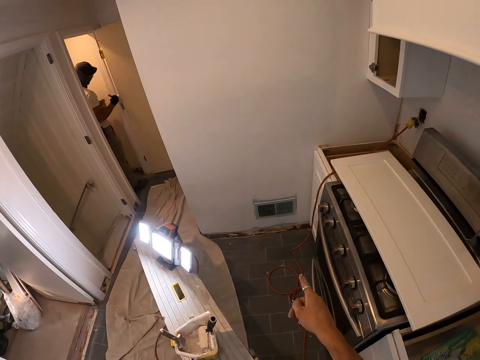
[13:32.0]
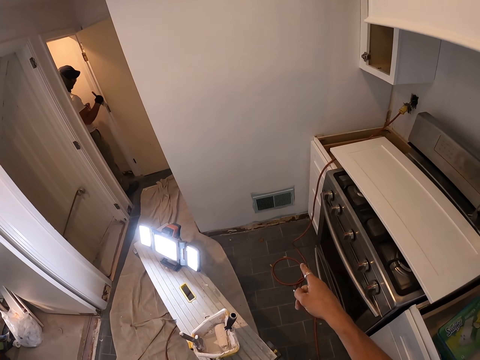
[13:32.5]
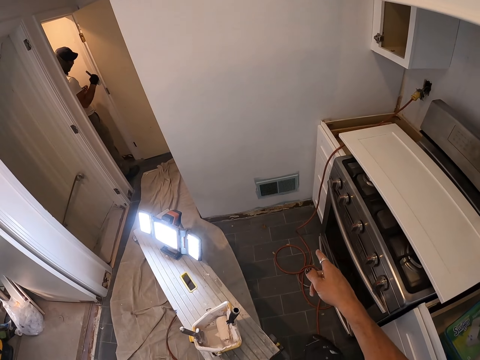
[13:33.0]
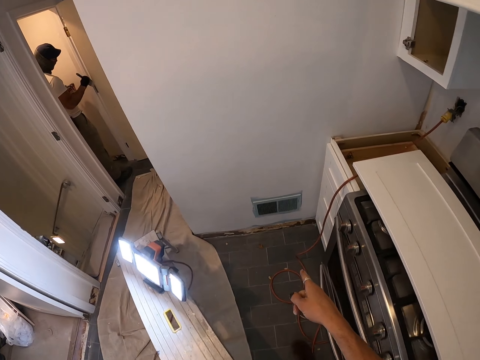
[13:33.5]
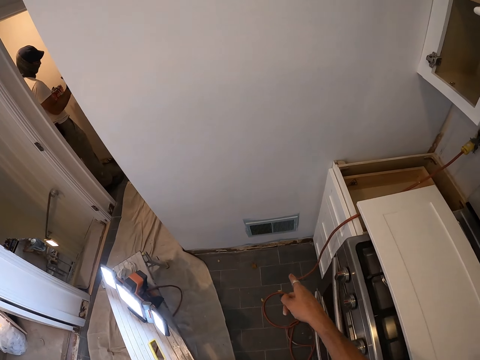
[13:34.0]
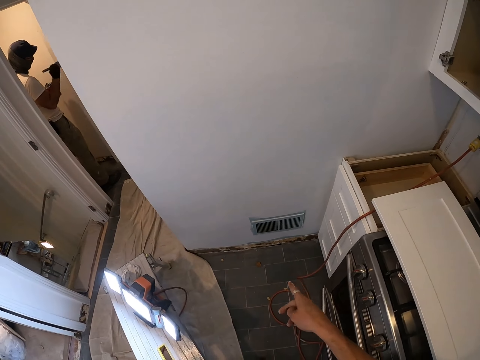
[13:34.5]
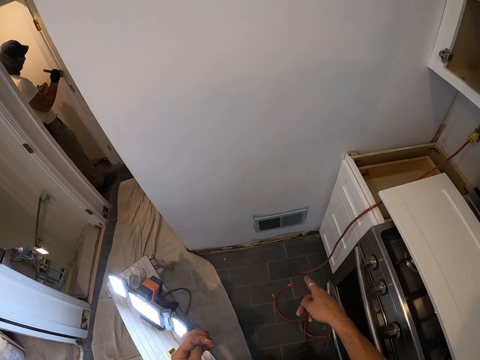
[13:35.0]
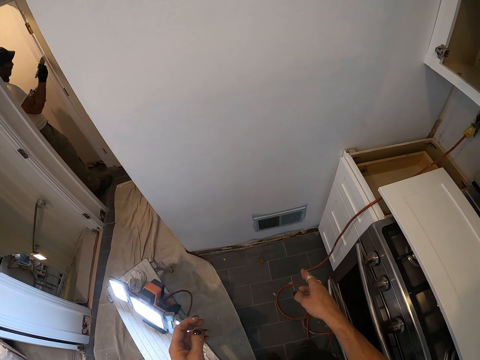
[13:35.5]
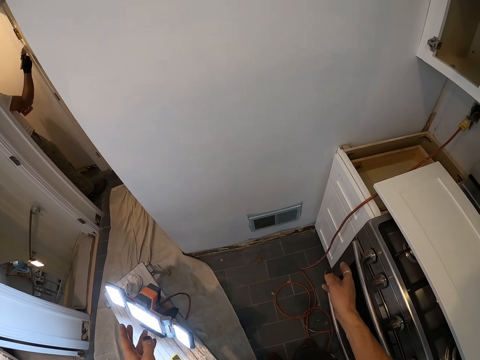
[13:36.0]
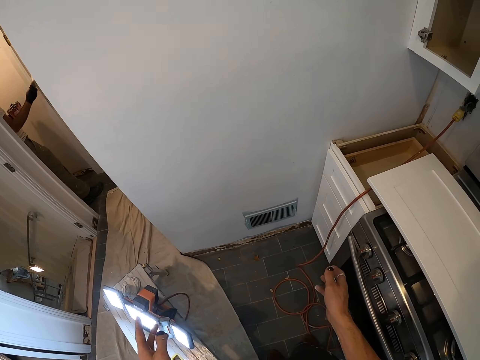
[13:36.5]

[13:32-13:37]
A man paints the door.

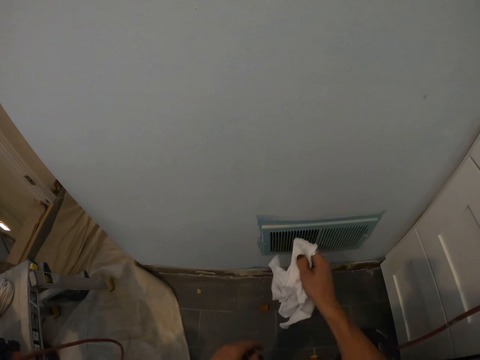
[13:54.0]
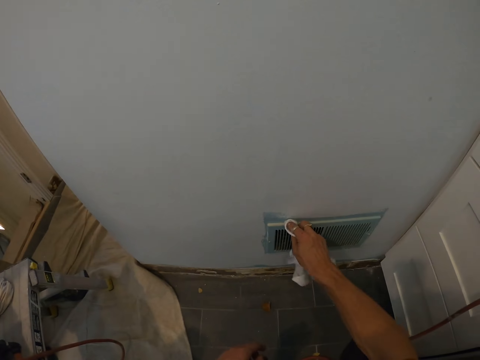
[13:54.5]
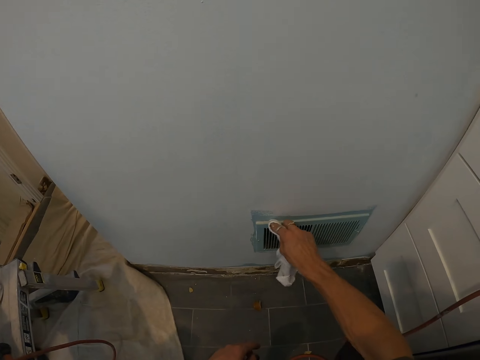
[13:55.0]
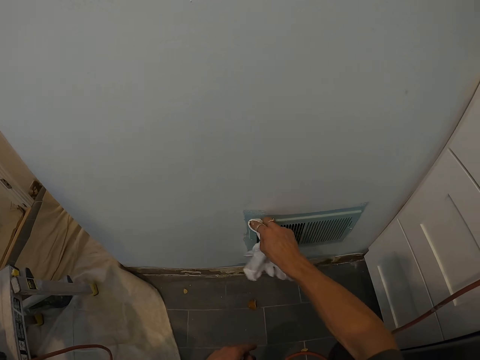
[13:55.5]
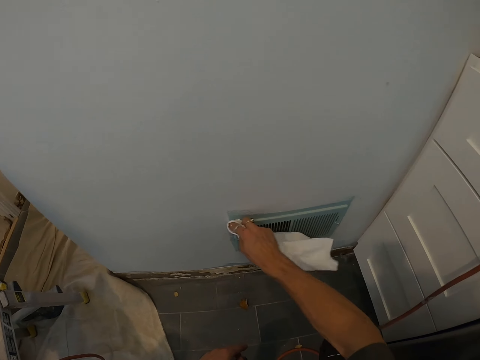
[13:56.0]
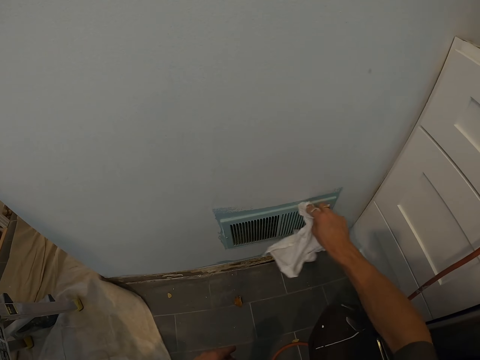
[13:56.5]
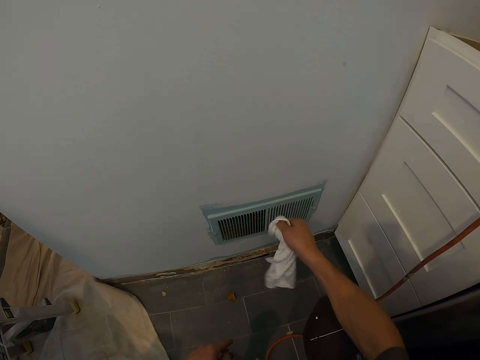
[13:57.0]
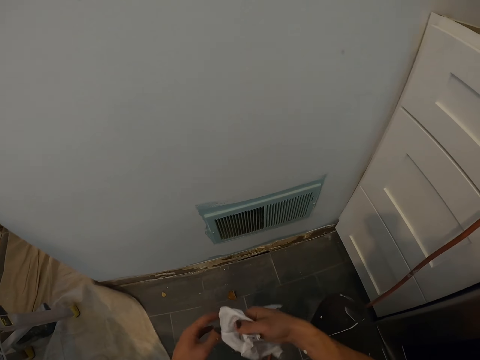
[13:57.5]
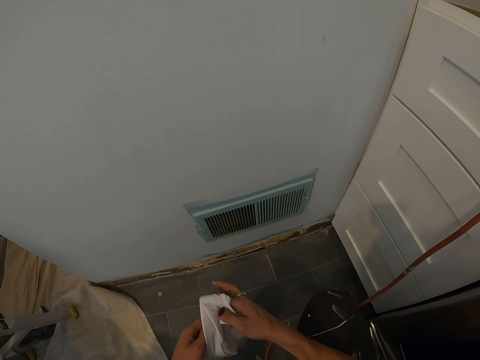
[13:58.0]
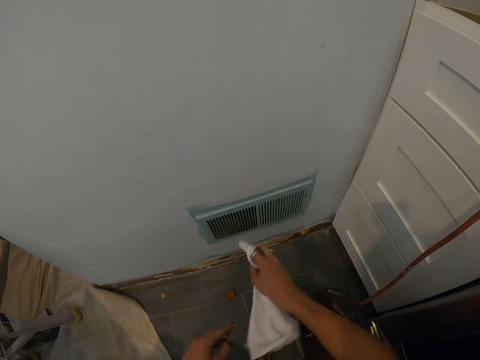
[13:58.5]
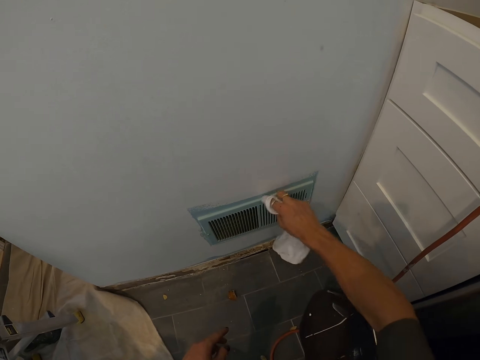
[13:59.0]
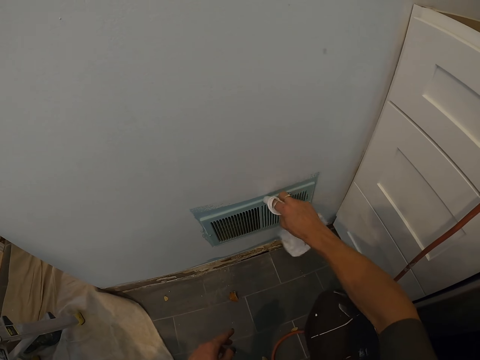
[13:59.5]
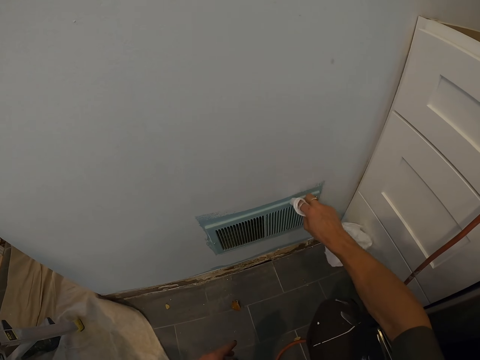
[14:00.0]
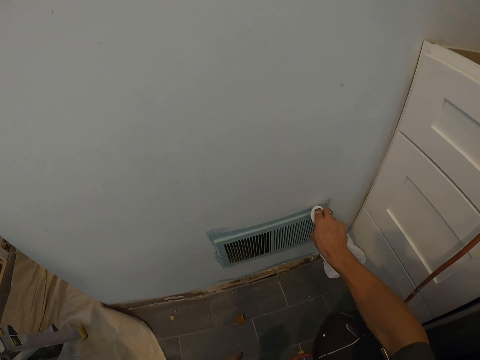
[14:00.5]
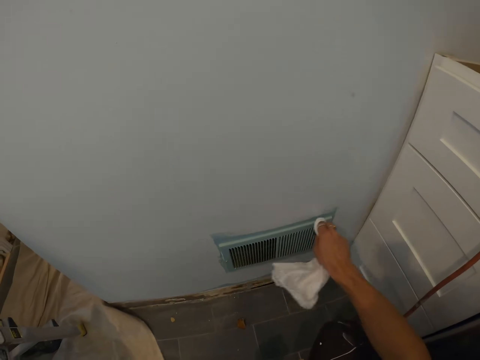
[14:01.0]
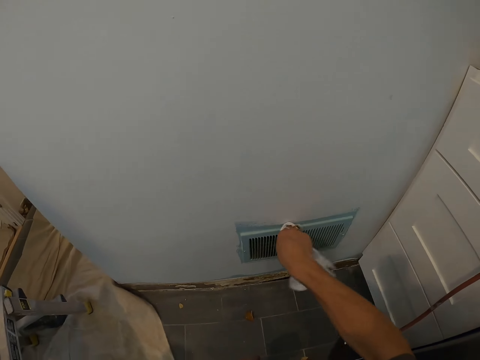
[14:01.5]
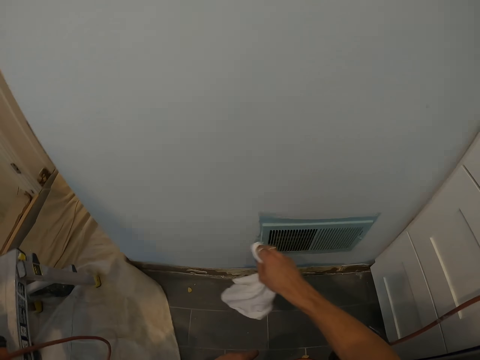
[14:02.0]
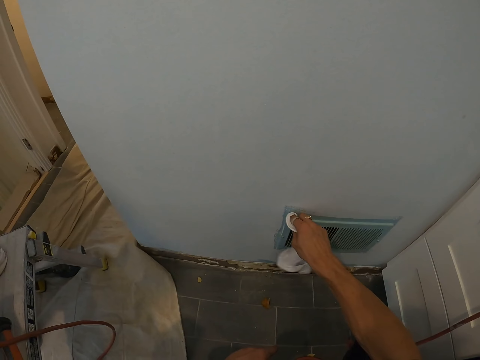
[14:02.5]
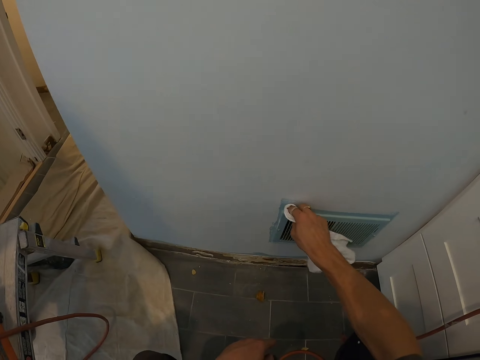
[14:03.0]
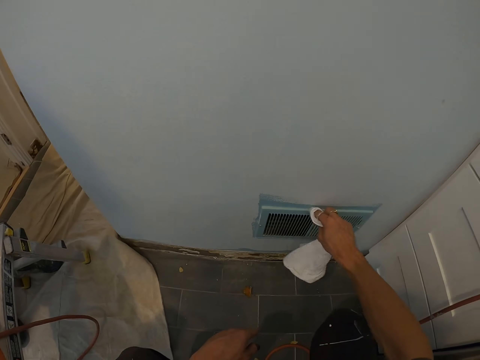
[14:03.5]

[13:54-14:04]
The camera wearer wipes the wall or ventilation area with a hand towel. They fold a fabric. They wipe the wall with the hand towel again.

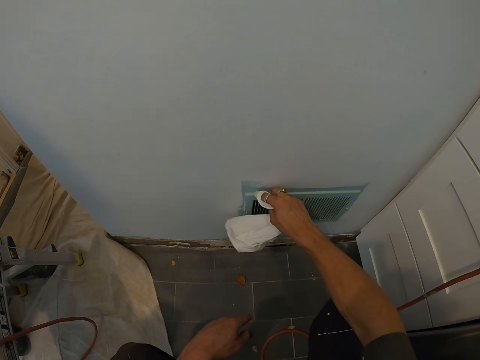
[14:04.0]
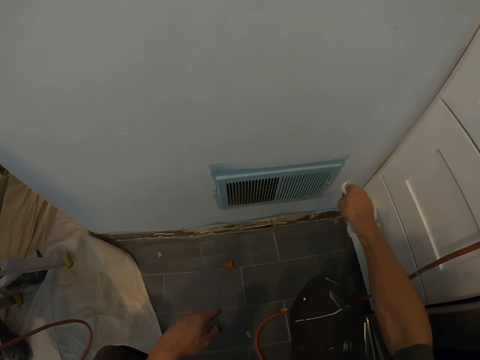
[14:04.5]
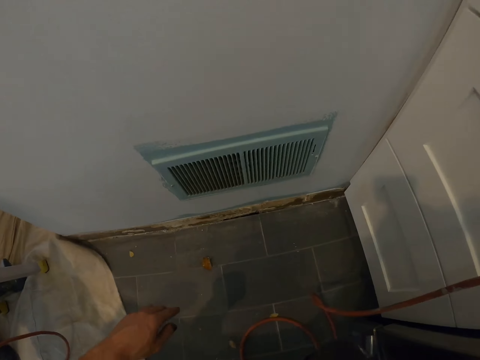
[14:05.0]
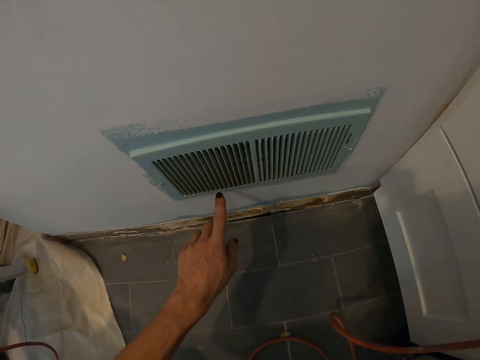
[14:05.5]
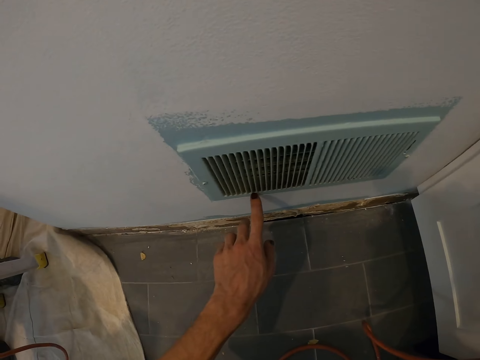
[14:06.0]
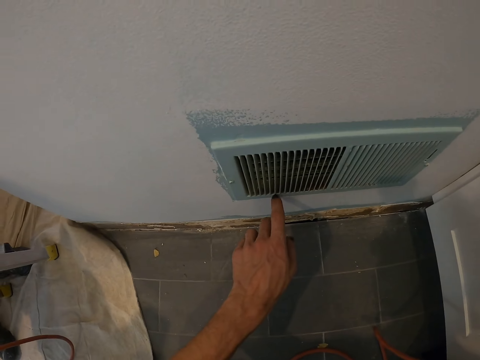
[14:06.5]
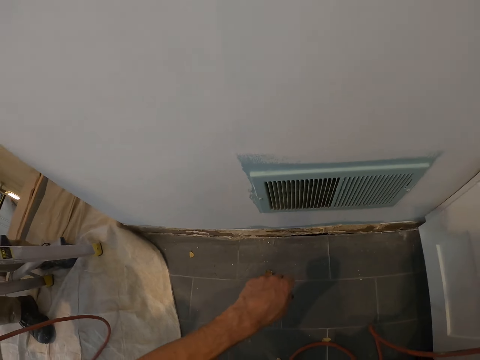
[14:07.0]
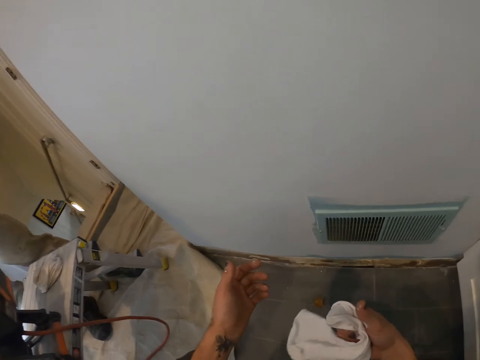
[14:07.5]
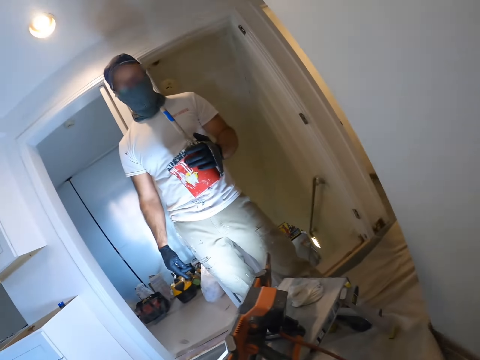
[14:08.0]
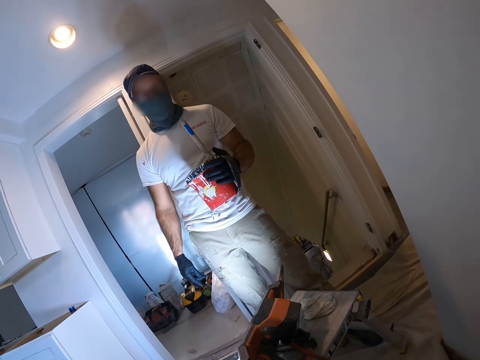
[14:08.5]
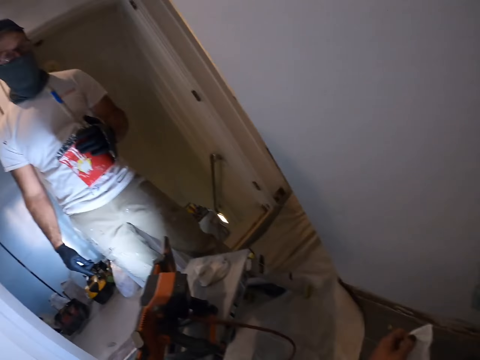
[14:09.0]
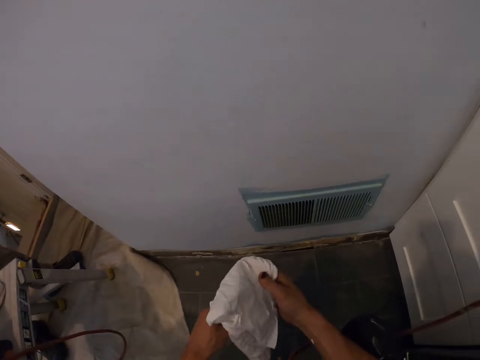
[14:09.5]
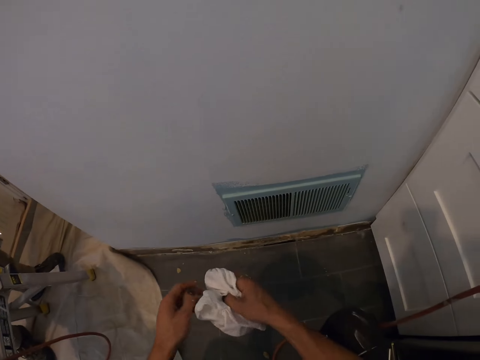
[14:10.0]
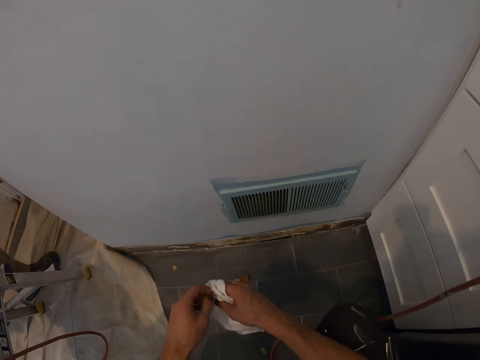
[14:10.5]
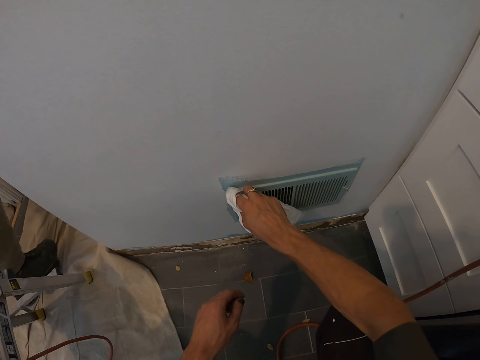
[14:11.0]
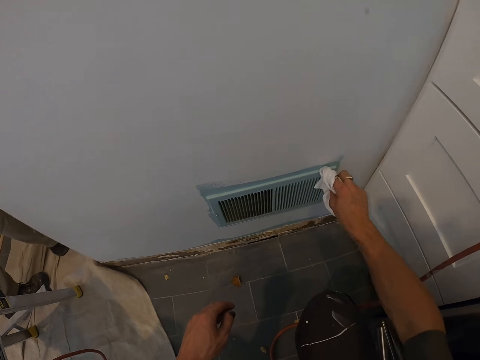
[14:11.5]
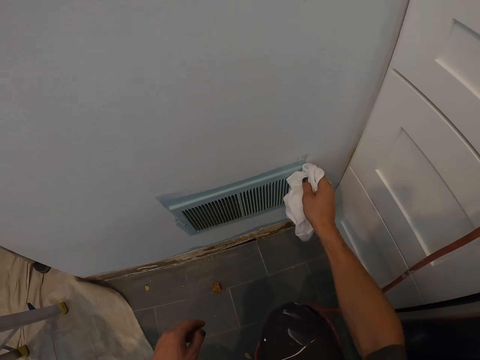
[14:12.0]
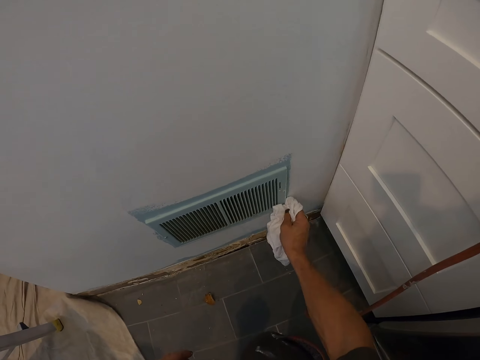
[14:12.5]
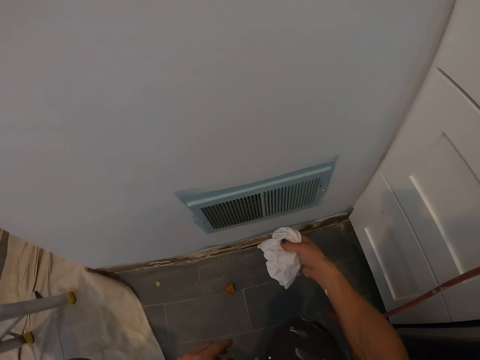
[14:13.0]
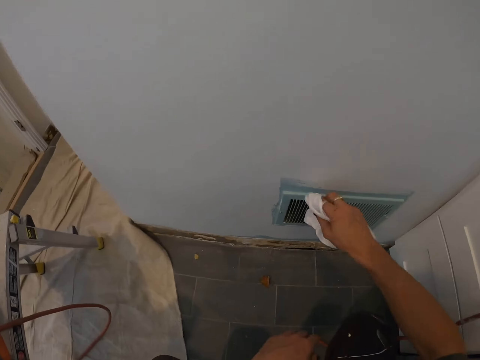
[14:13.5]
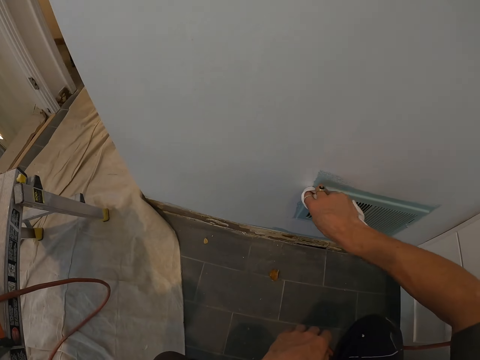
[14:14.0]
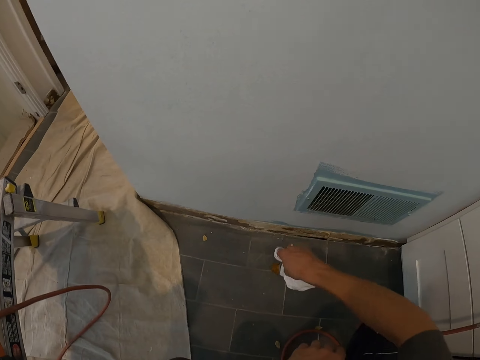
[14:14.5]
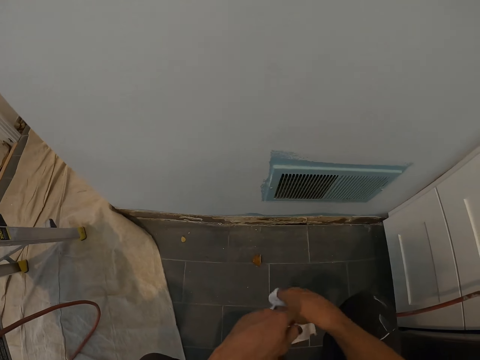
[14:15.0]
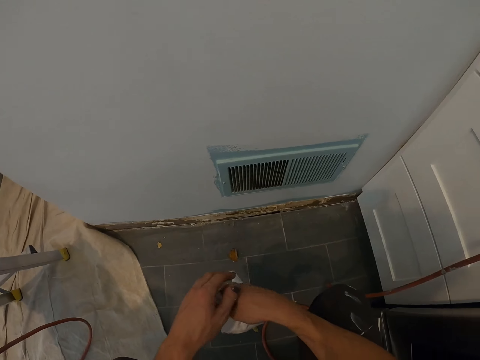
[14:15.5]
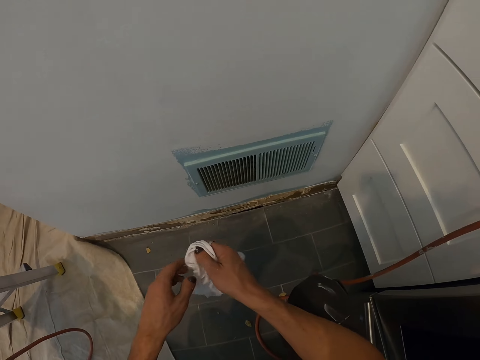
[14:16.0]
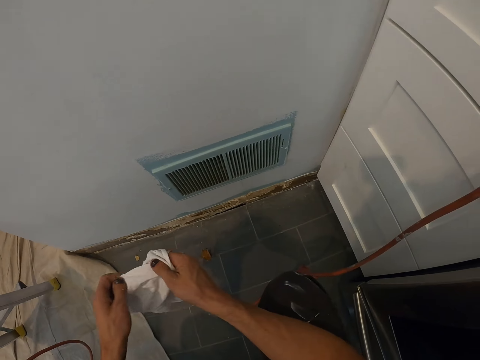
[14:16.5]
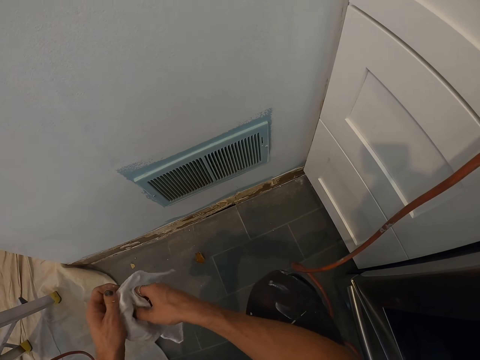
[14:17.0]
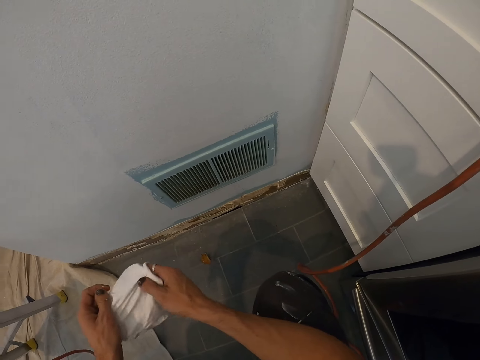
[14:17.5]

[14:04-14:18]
The camera wearer scrapes the wall with a finger. They point at the ventilation area. They adjust the hand towel and fold a fabric. They wipe the wall or the ventilation area with the hand towel. They fold the fabric and spread.
